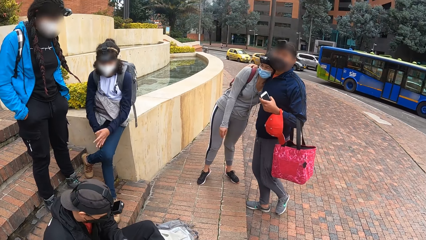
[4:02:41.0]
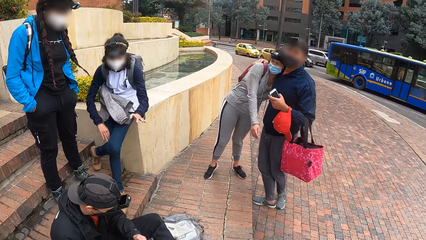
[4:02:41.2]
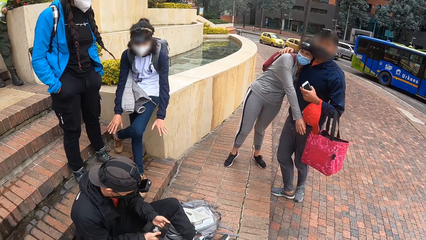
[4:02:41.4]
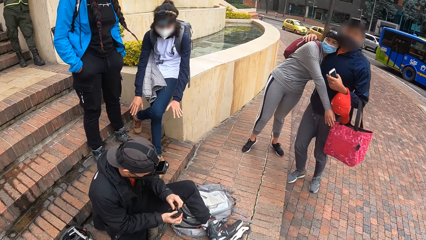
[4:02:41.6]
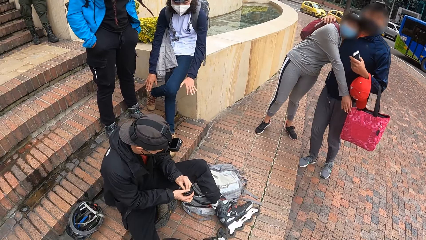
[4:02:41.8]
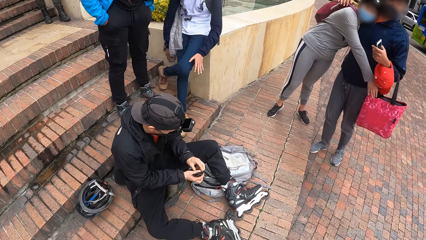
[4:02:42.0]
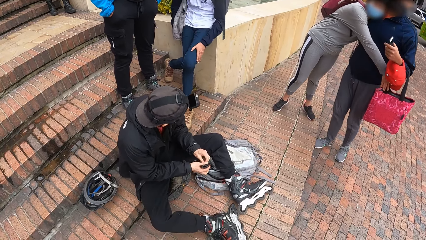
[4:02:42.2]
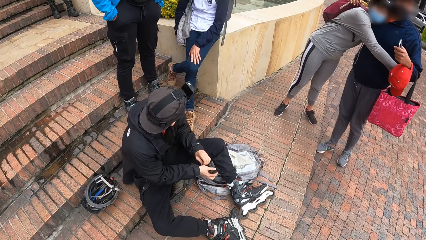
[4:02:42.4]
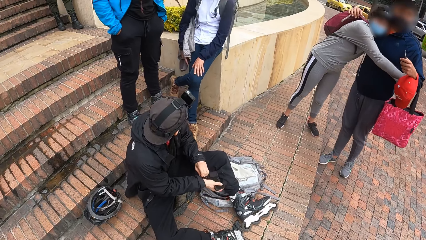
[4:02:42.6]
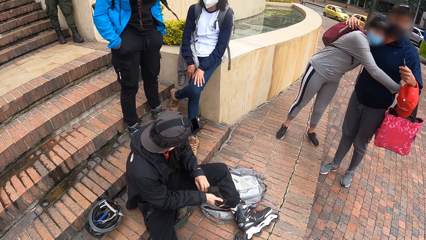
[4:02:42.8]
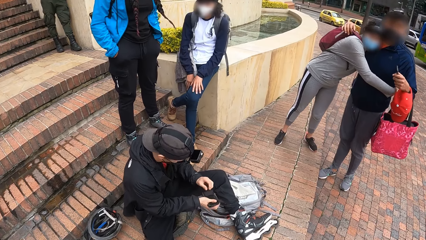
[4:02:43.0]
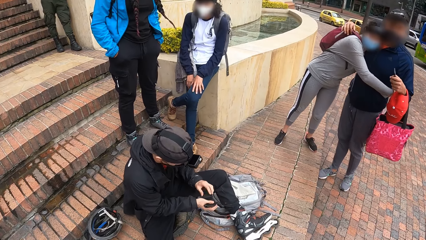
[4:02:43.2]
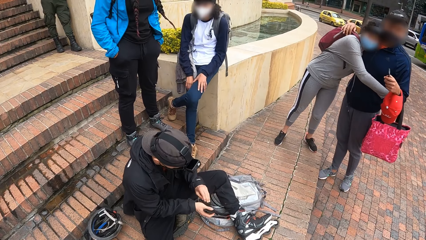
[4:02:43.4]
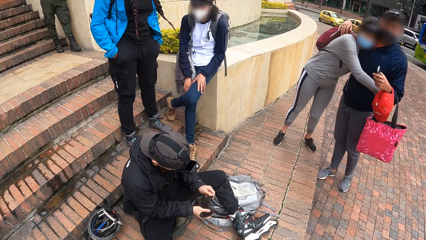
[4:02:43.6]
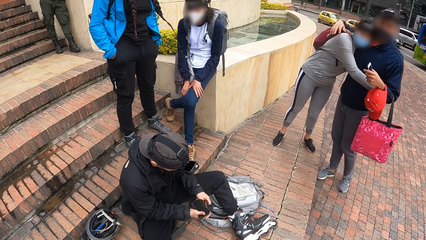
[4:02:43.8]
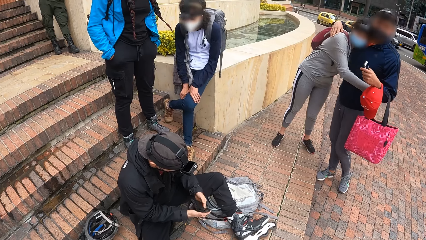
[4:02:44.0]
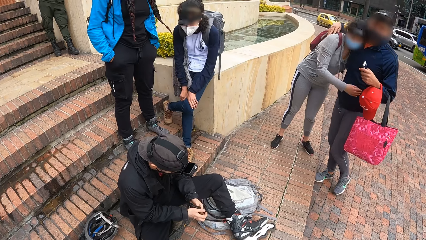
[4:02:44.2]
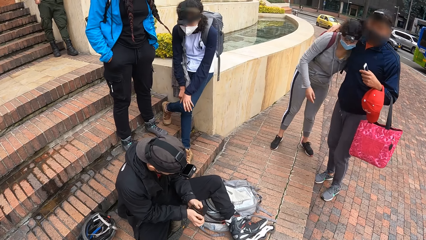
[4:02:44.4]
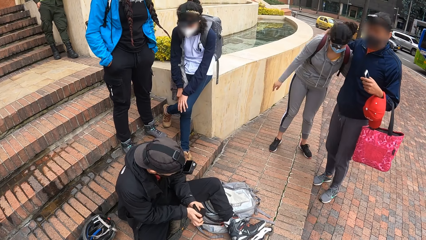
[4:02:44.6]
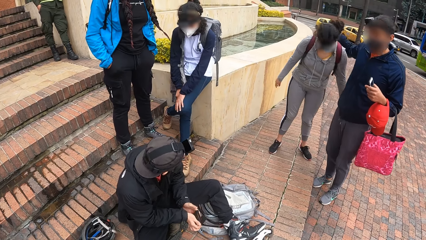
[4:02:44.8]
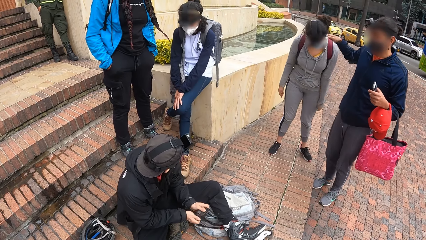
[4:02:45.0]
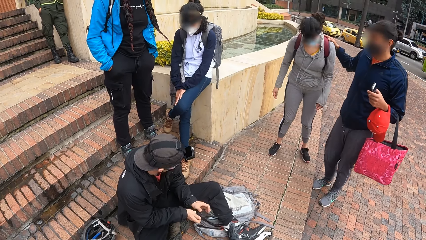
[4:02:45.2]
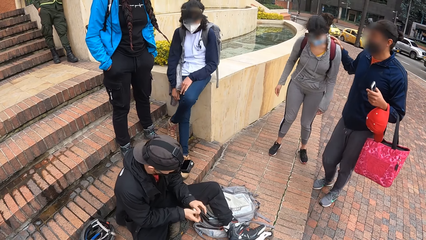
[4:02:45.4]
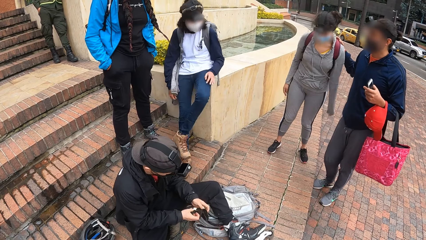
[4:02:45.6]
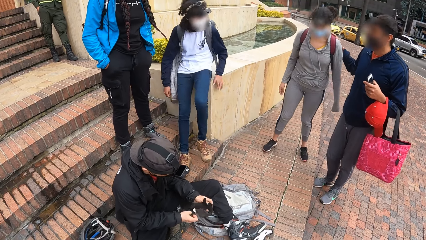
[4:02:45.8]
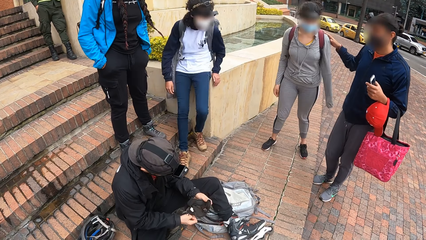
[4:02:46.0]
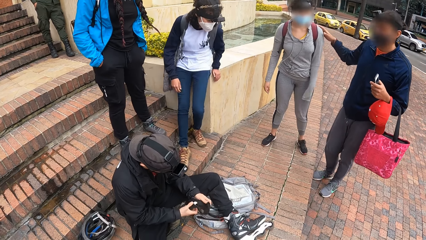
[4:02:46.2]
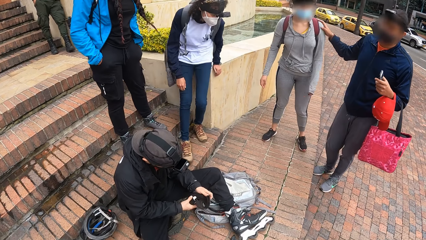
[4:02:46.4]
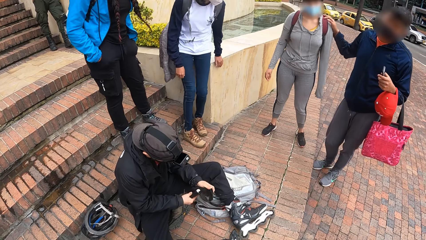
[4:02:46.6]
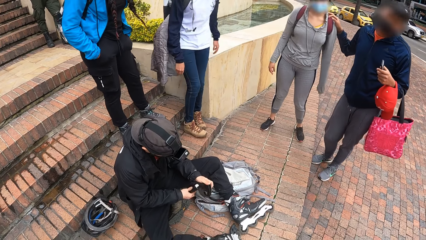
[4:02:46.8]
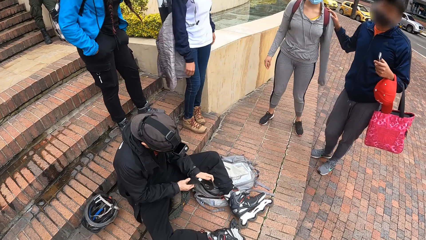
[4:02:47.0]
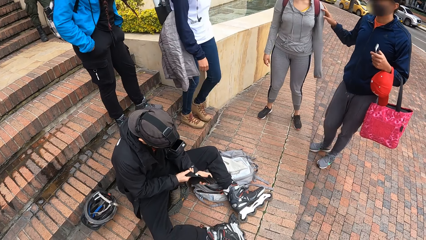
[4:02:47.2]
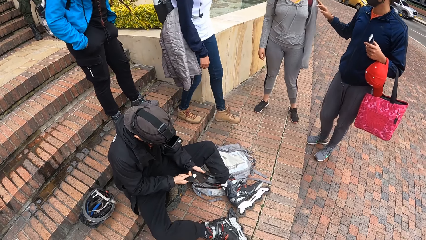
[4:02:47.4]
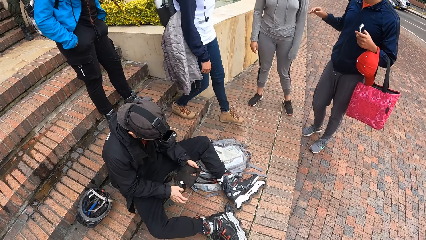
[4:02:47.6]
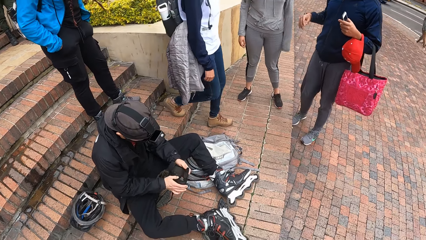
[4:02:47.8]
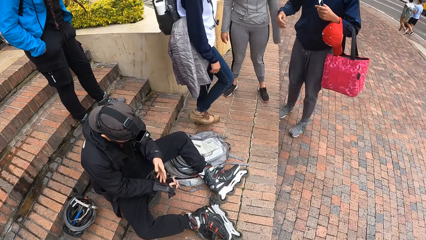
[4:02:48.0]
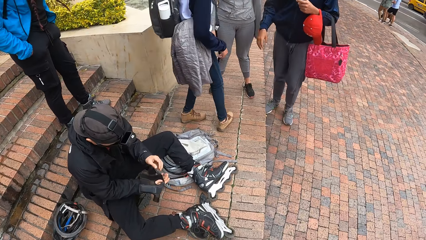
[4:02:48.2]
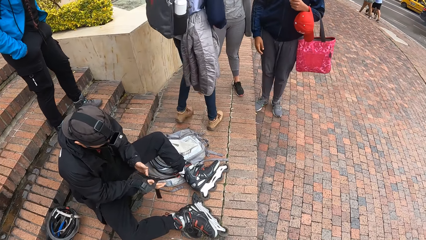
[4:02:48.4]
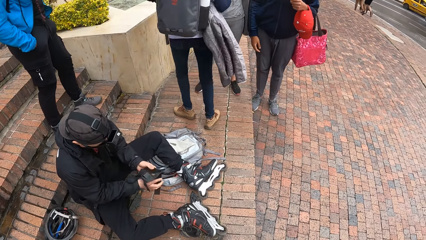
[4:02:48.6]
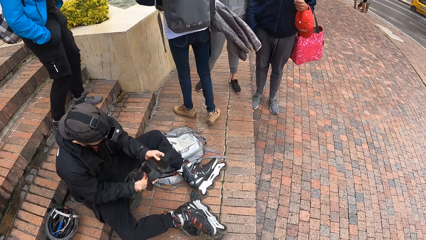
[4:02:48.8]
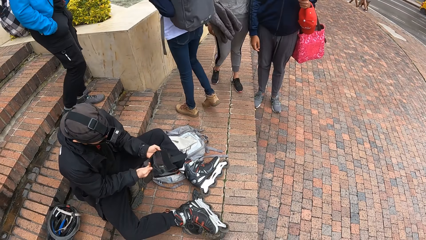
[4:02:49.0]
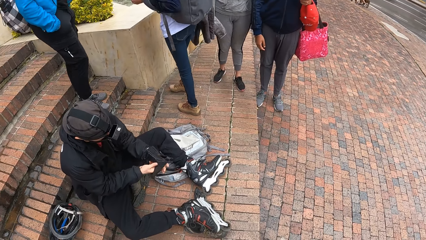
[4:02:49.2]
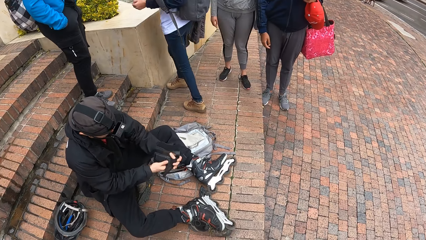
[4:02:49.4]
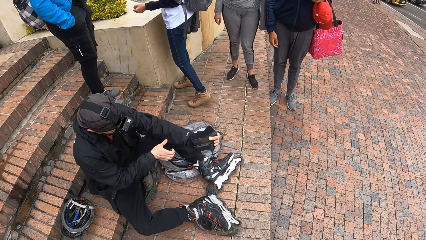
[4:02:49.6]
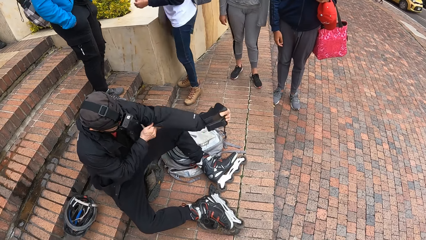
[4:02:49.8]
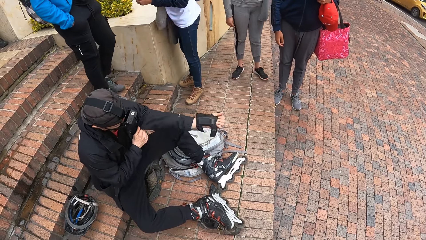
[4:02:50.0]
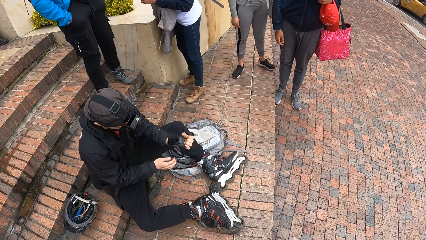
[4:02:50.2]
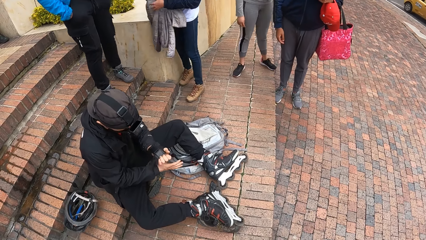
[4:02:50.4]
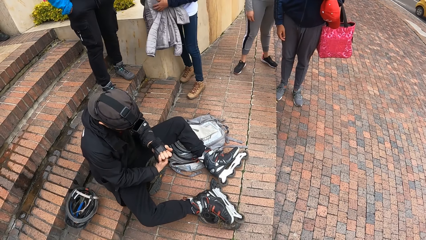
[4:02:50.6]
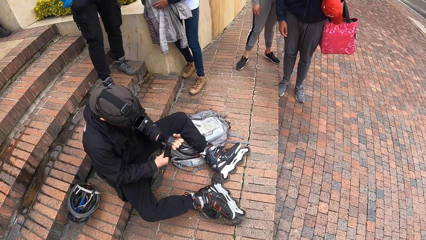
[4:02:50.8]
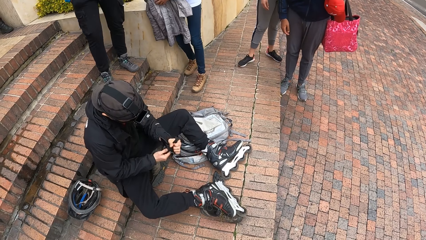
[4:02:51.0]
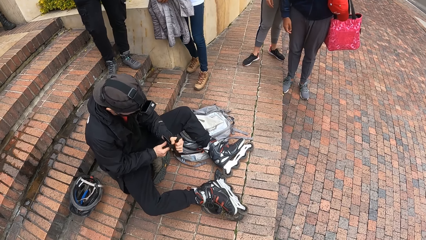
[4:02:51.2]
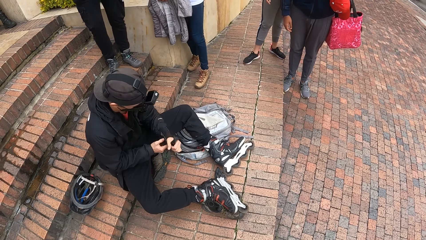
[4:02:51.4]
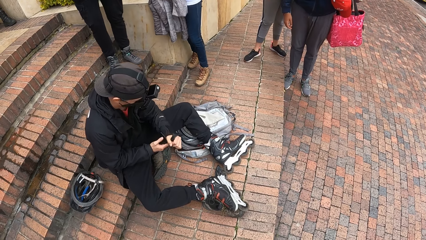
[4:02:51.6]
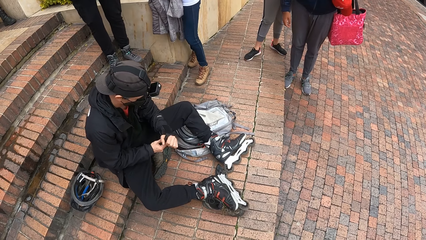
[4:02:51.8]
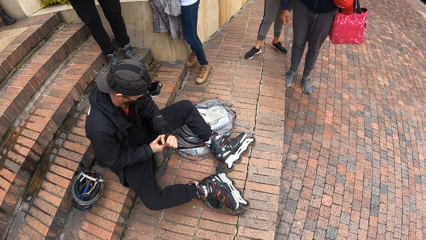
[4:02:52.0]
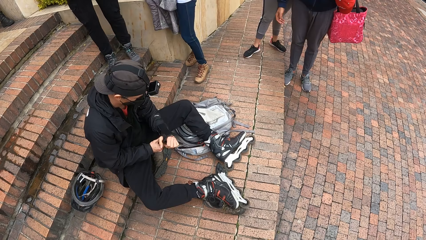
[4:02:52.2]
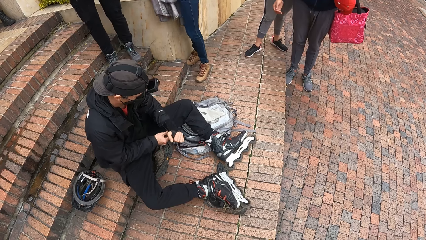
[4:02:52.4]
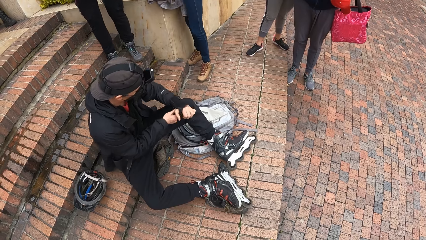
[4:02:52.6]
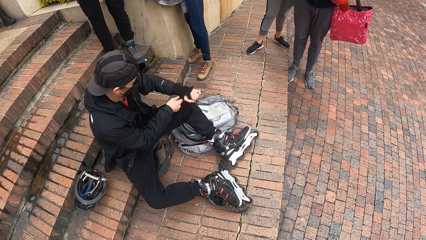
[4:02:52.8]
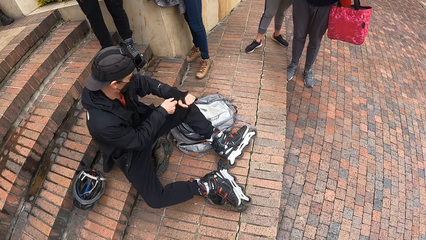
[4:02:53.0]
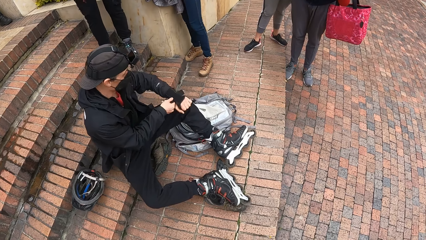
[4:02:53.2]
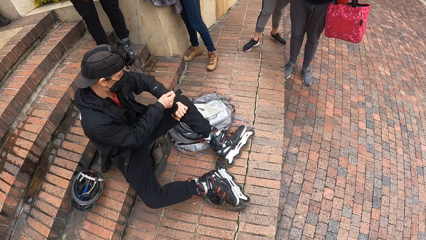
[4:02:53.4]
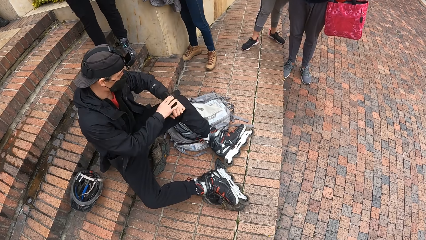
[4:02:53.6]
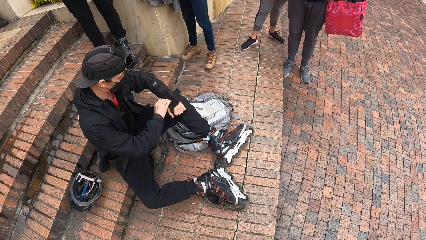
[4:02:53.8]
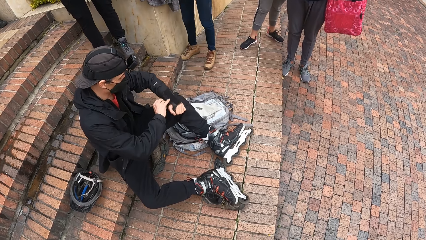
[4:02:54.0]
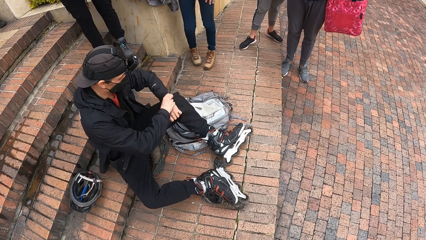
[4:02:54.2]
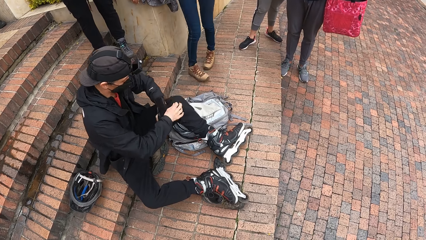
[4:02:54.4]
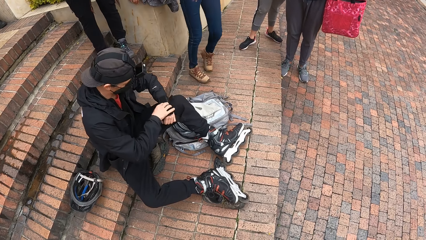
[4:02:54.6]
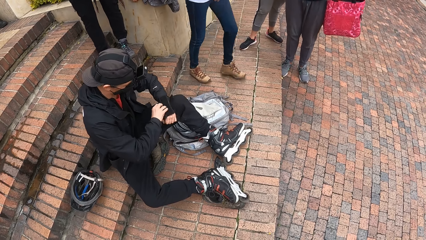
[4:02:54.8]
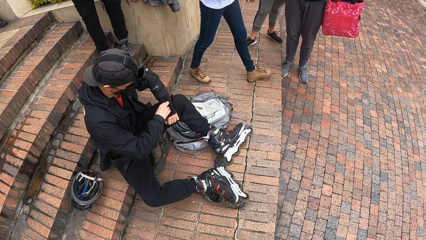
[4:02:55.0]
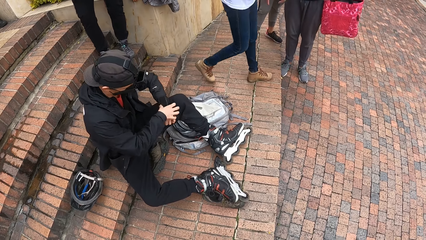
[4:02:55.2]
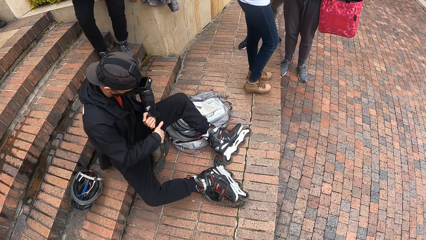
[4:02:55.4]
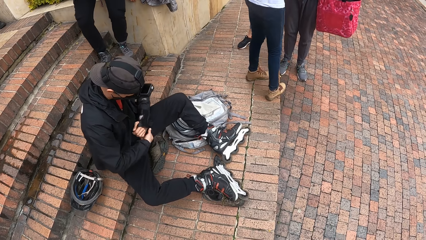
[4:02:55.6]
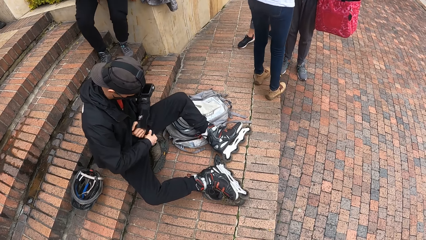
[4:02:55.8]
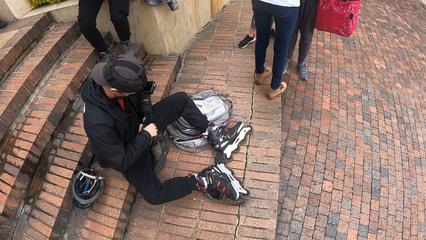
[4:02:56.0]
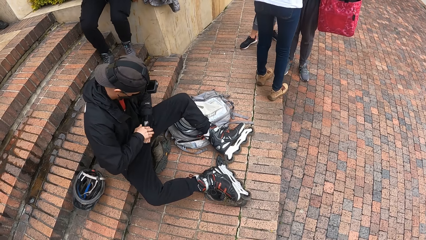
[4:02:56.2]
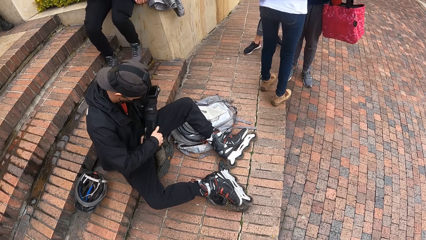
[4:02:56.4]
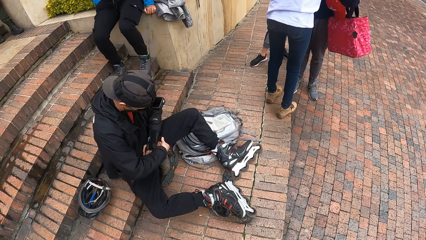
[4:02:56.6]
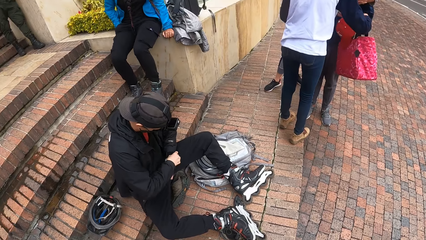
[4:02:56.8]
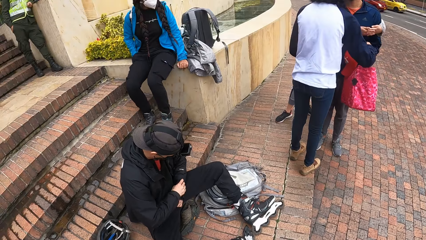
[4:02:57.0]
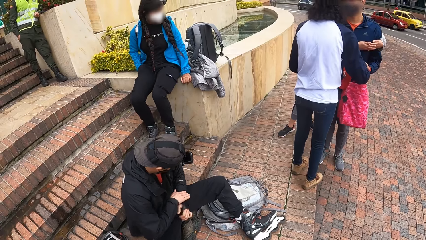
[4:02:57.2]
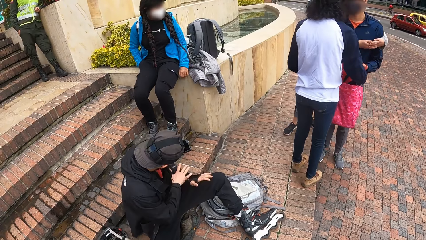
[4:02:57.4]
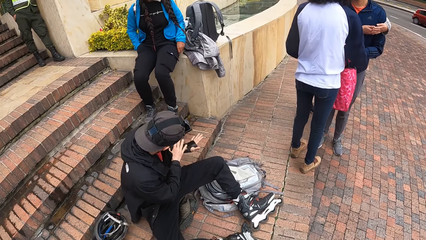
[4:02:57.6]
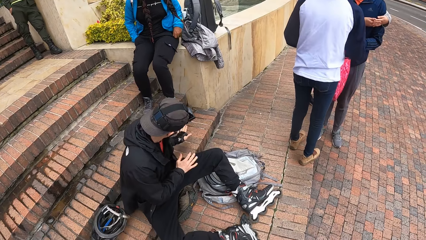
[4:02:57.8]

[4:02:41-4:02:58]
The camera wearer looks around the street. A man wears gloves. The man opens up a biker glove with his hands. The man converses with a woman and another woman. The man wears the gloves. The camera wearer looks around the street. The man wears the gloves. The man adjusts his cloth with his right hand. The man wears the biker glove on his left hand with his right hand. The first woman converses with the other woman. The camera wearer looks at the man. The first woman sits on a stone. The camera wearer looks at the man. The man wears the gloves.
